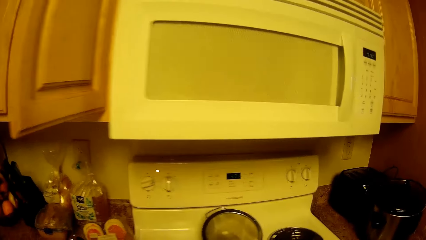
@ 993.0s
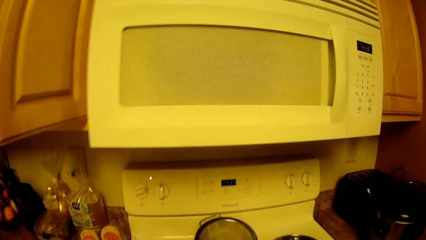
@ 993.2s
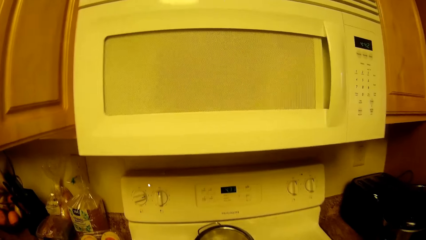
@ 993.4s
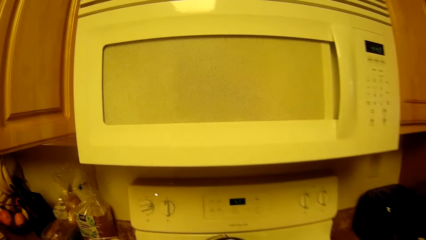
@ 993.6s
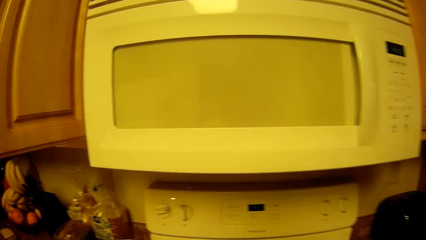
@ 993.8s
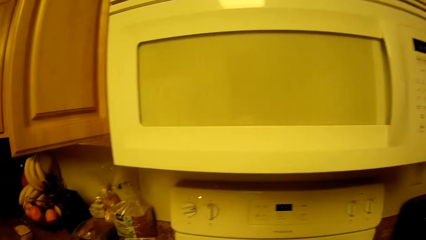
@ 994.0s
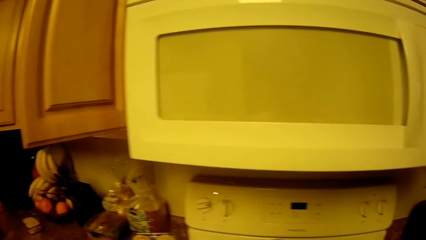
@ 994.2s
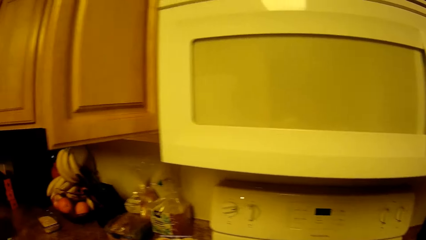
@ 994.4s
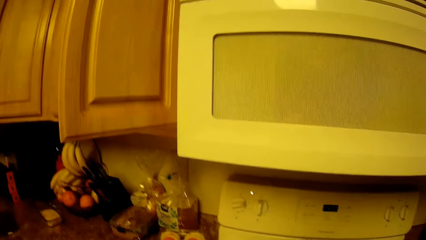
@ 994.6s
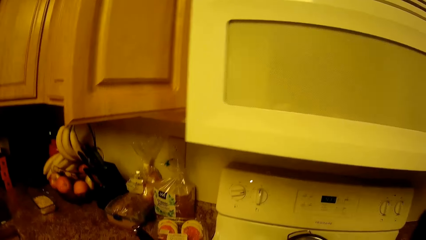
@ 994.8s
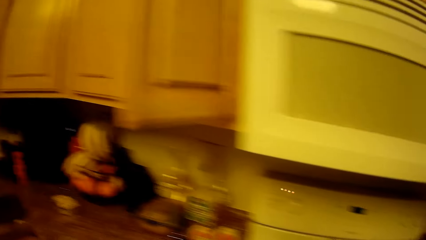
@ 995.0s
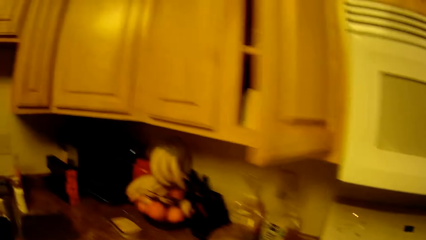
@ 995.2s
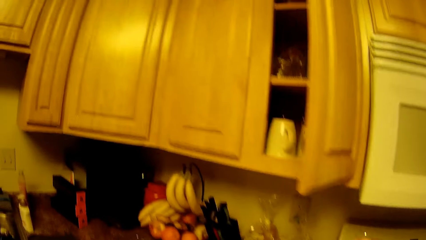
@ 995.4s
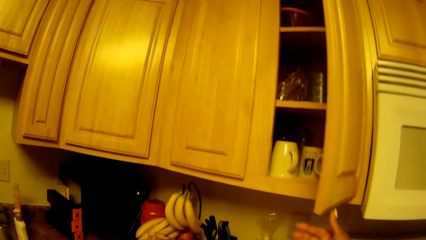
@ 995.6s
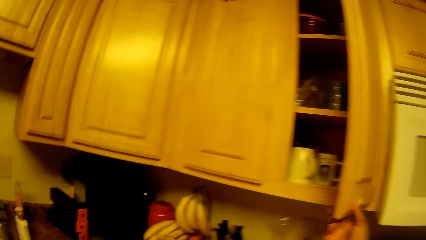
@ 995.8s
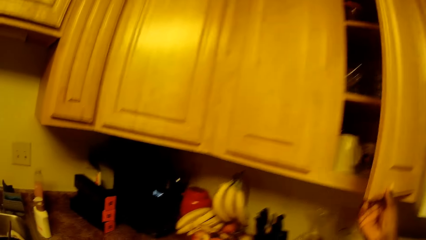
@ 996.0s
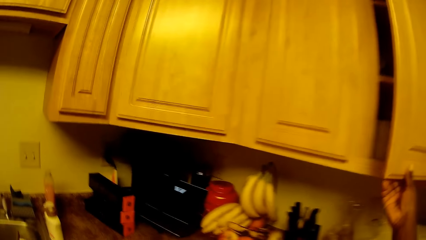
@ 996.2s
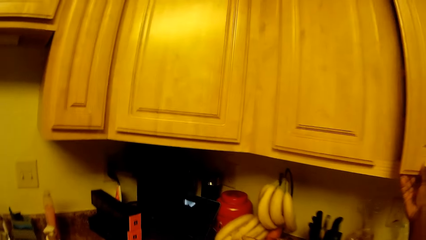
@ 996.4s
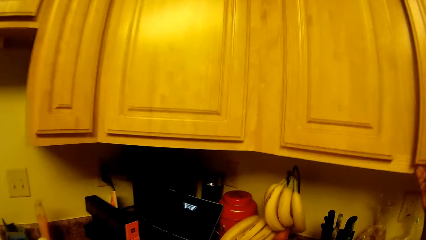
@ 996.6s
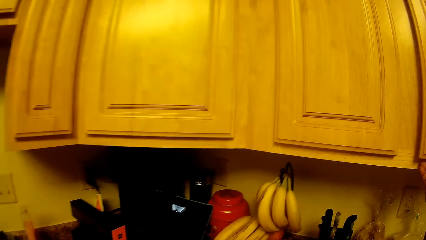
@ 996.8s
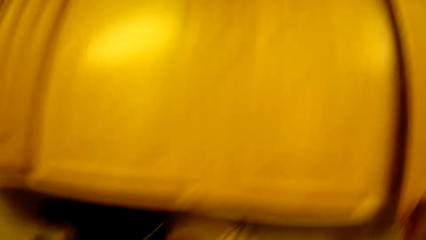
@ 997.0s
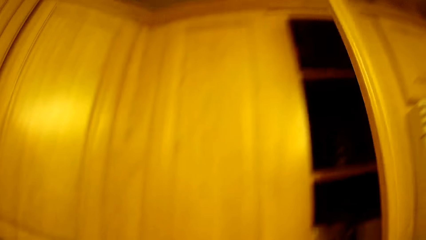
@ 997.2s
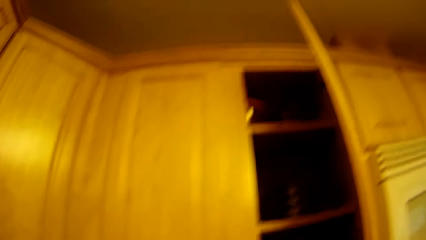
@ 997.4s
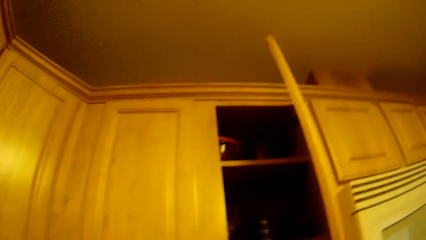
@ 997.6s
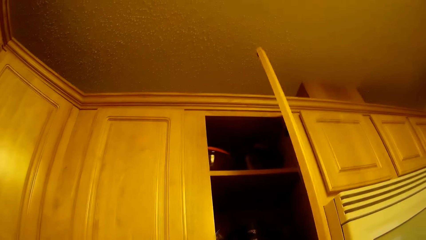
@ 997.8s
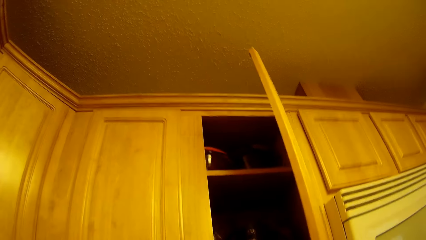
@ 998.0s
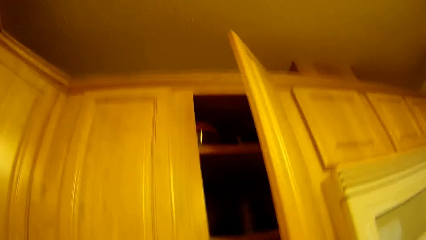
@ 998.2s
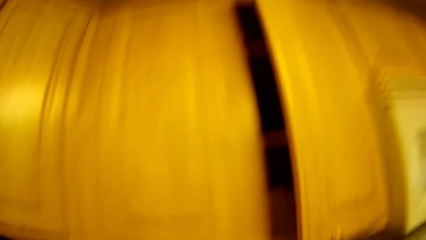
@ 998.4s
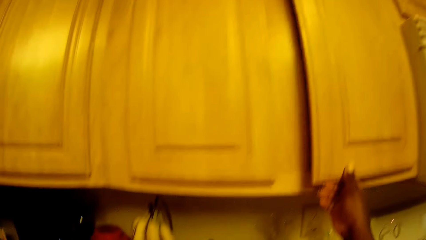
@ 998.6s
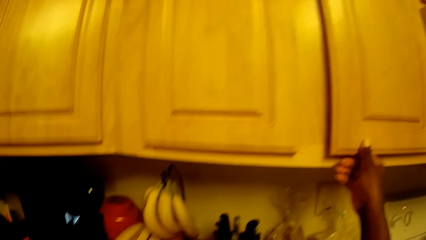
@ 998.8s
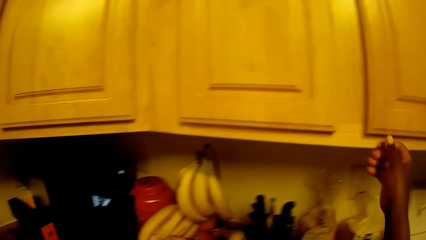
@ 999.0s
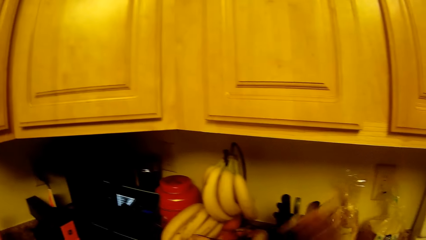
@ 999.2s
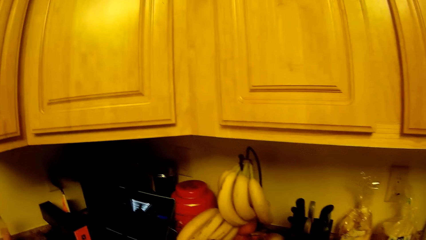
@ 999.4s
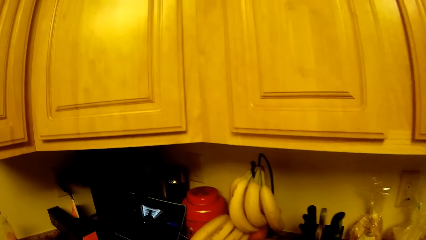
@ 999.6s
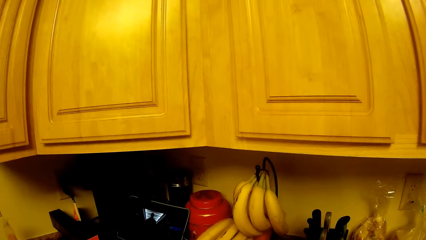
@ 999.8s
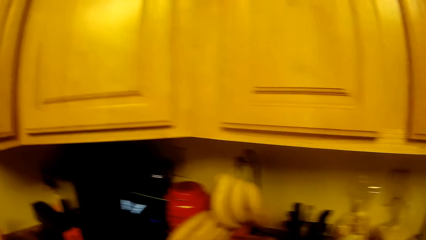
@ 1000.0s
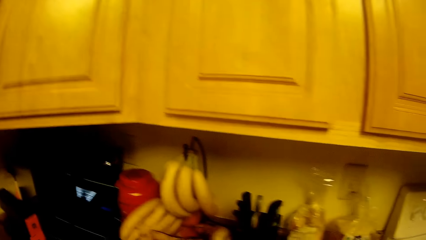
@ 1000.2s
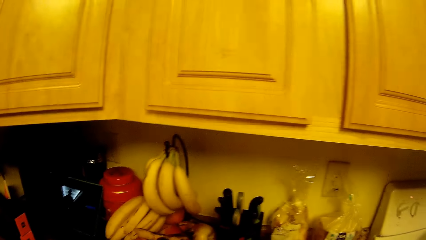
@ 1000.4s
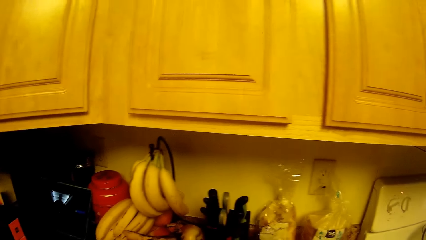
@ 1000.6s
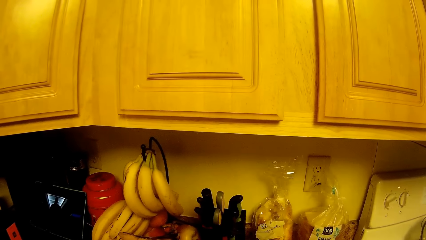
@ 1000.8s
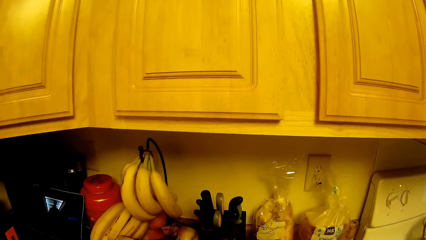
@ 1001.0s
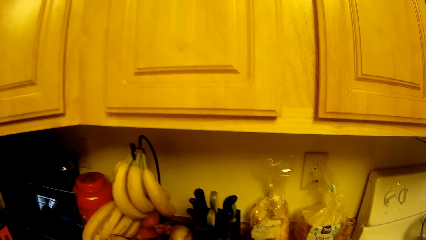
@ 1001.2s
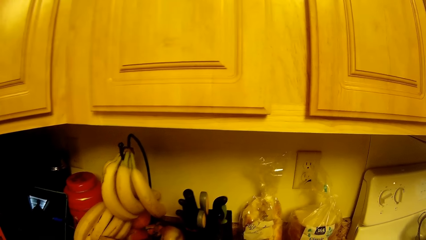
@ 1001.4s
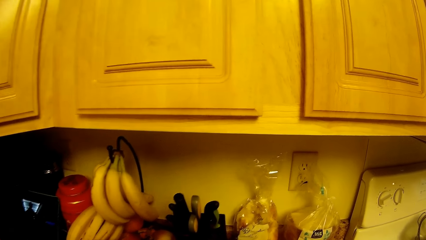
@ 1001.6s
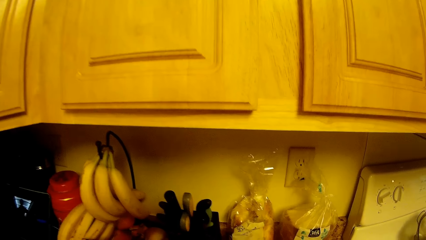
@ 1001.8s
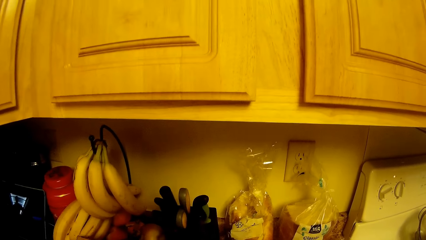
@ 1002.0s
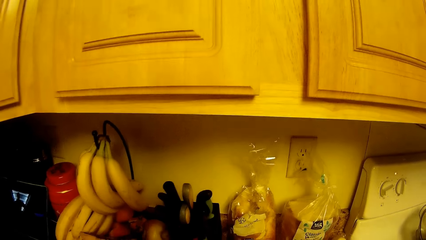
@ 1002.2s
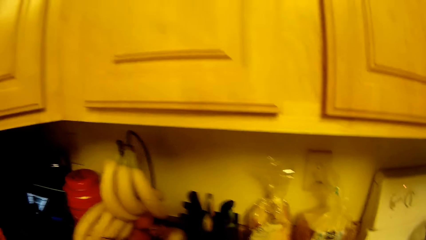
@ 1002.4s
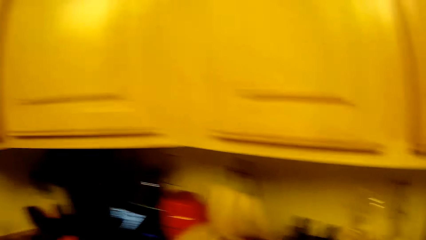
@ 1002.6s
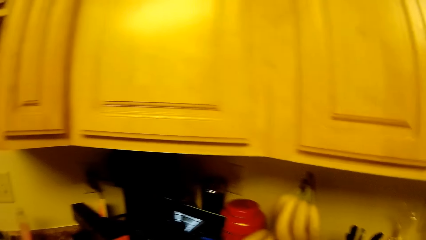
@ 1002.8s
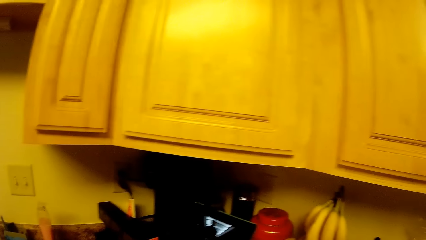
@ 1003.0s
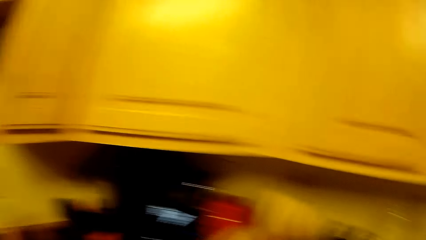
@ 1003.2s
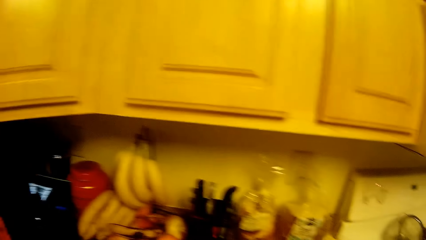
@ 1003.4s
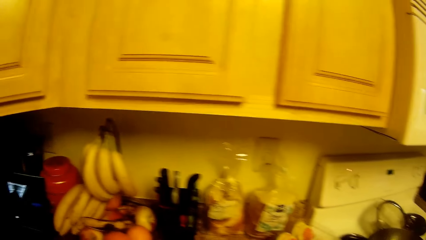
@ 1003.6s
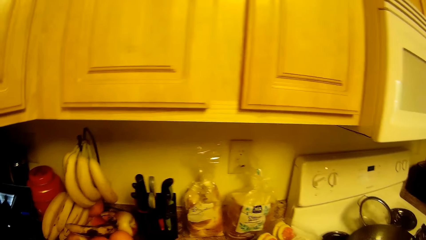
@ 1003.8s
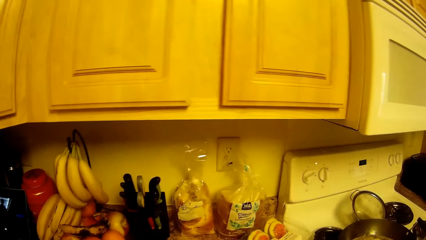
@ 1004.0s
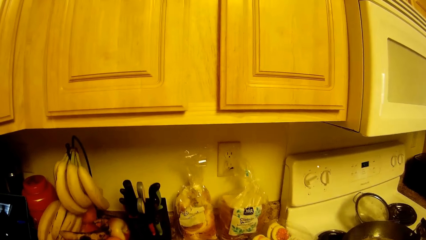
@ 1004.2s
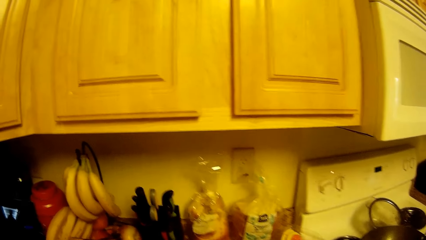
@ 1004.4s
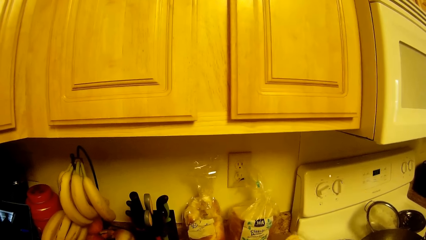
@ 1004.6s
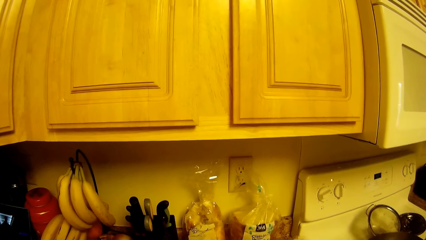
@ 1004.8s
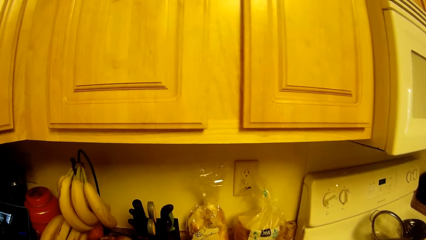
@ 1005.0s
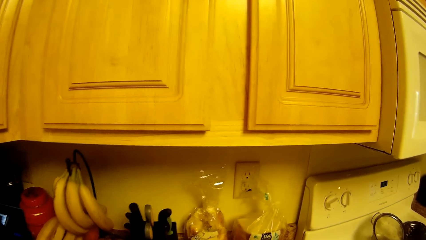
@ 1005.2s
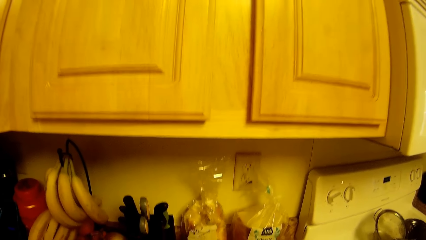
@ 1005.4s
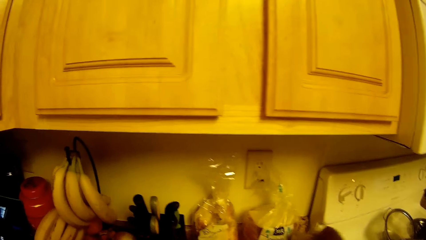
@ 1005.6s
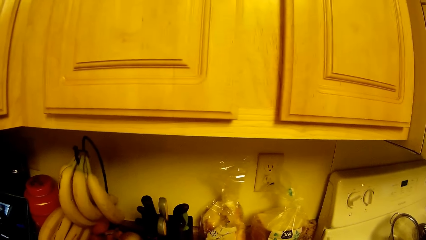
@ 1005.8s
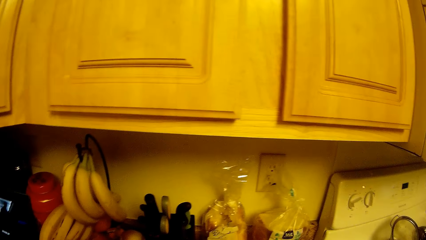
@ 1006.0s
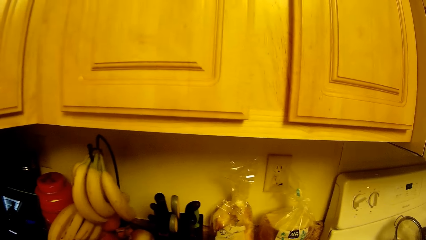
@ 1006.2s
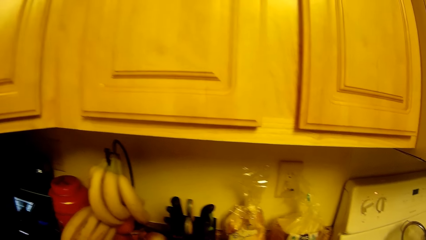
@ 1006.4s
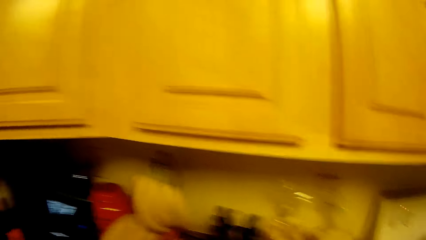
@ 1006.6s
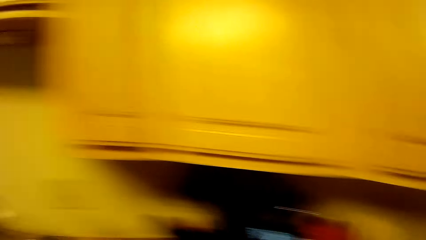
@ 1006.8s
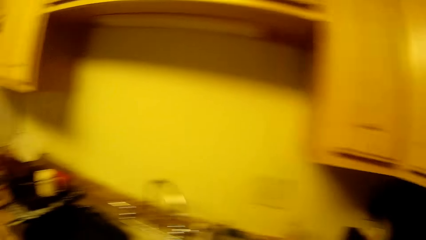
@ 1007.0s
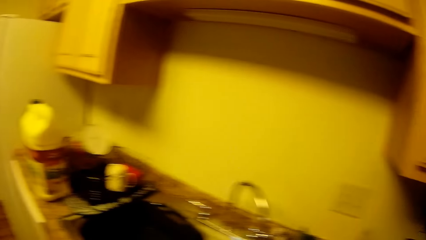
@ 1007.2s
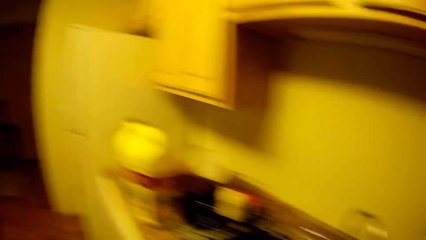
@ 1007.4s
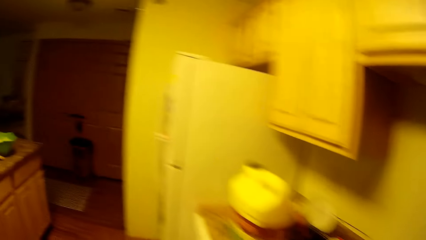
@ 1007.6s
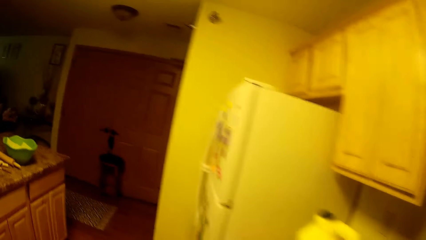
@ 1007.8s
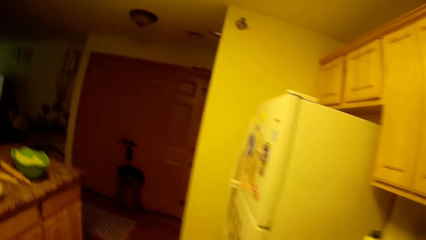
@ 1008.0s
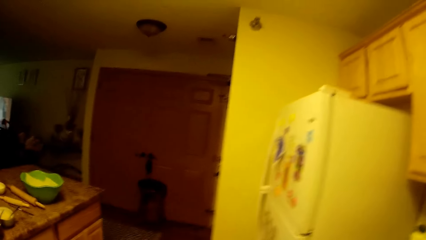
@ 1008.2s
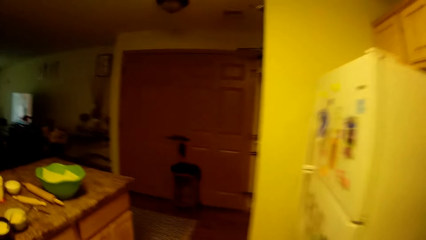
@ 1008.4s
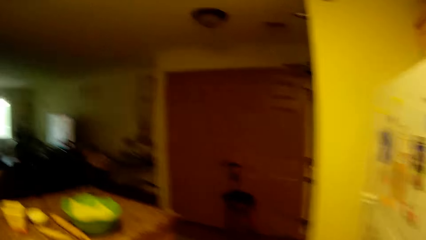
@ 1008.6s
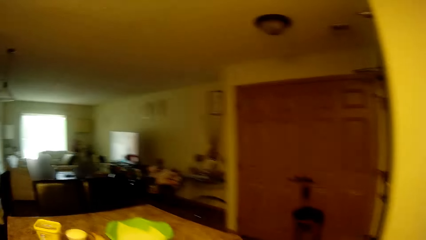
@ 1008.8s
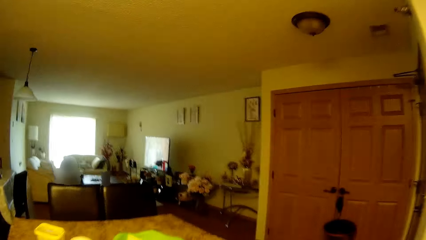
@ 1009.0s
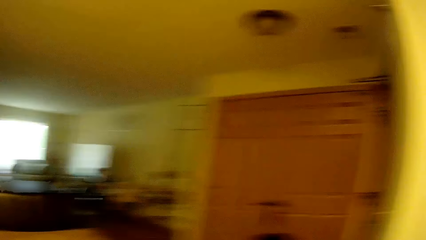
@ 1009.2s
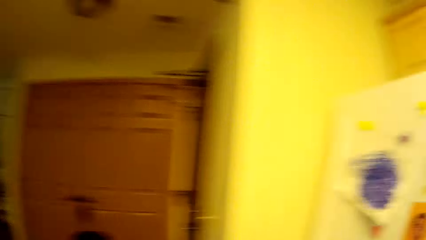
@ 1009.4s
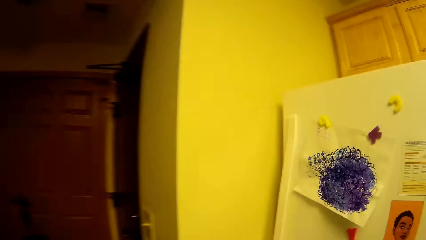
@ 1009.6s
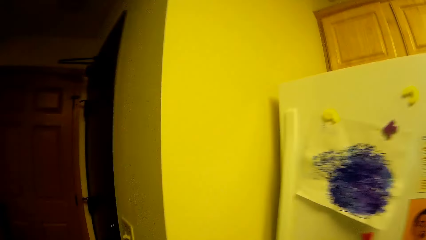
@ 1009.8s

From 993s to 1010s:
The camera wearer closes the cabinet door with her right hand. She opens the cabinet door with her right hand. She closes the cabinet door with her right hand. She touches the nylon paper. She walks a few steps.
